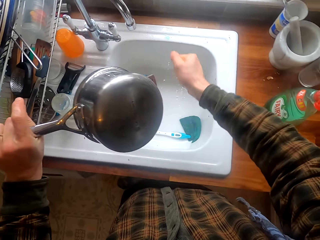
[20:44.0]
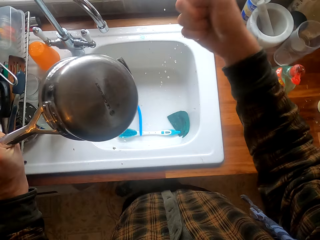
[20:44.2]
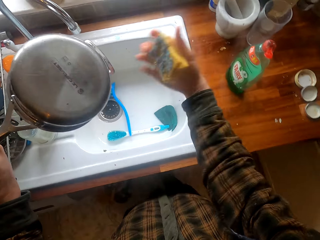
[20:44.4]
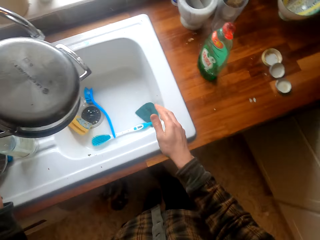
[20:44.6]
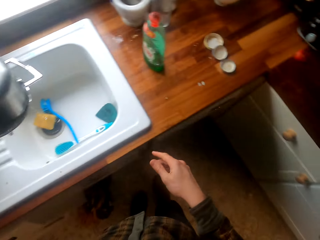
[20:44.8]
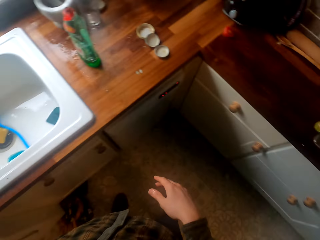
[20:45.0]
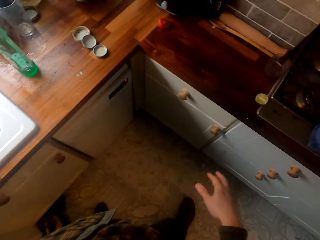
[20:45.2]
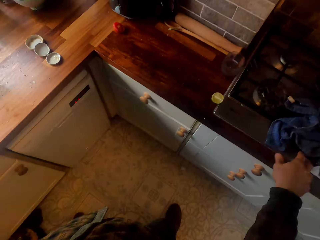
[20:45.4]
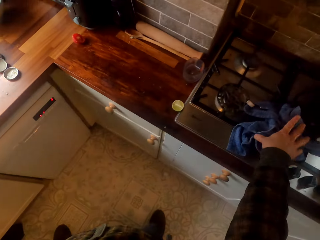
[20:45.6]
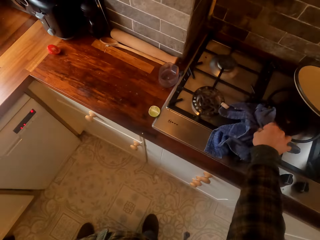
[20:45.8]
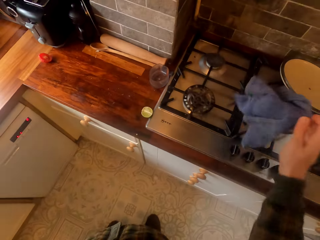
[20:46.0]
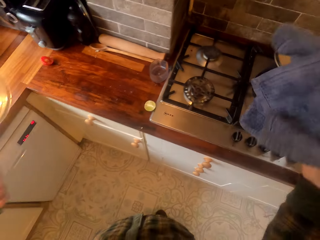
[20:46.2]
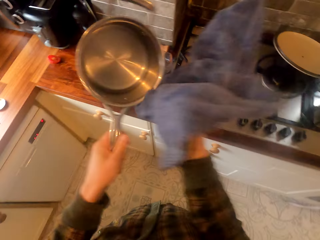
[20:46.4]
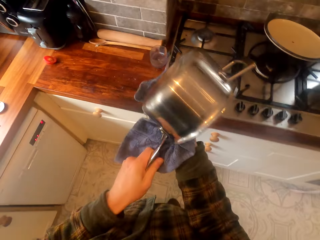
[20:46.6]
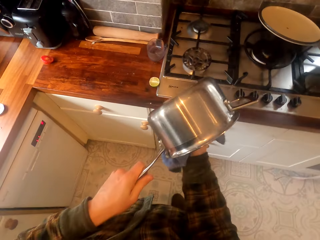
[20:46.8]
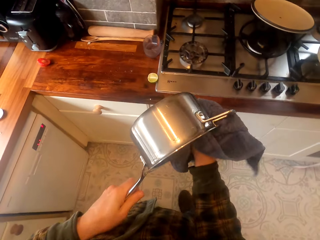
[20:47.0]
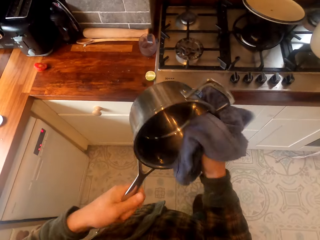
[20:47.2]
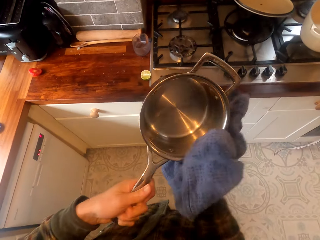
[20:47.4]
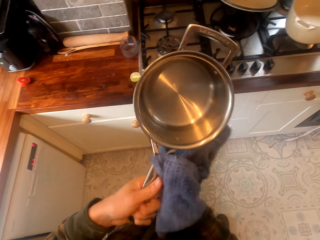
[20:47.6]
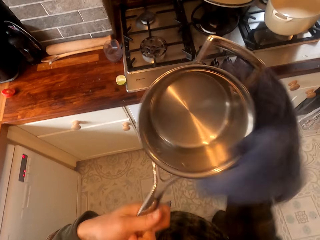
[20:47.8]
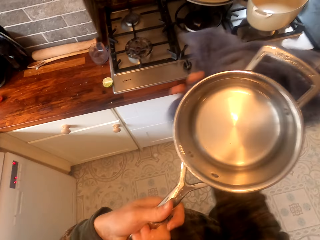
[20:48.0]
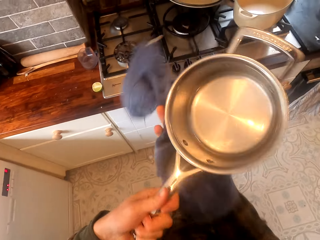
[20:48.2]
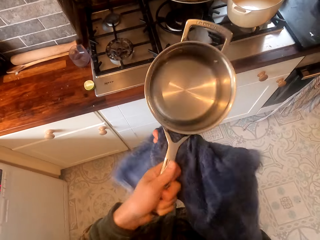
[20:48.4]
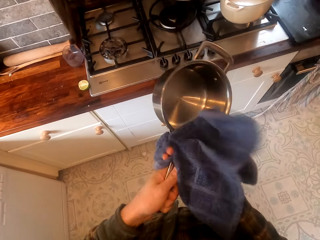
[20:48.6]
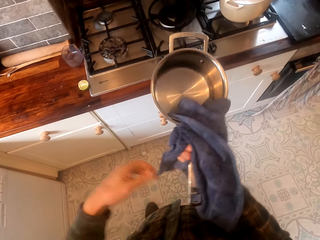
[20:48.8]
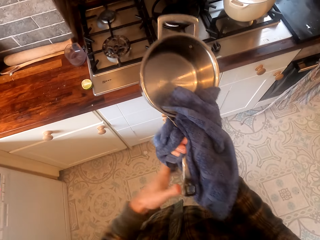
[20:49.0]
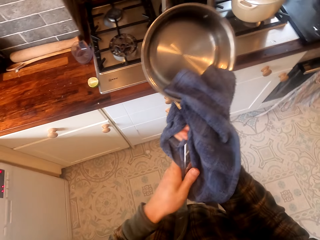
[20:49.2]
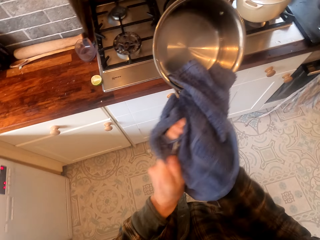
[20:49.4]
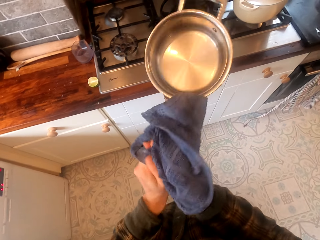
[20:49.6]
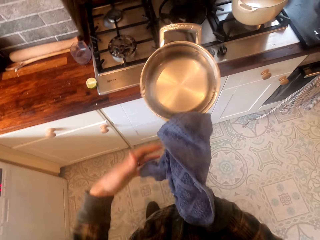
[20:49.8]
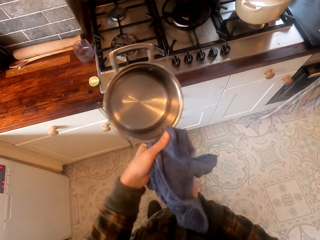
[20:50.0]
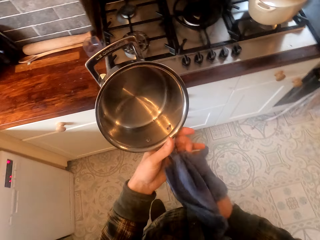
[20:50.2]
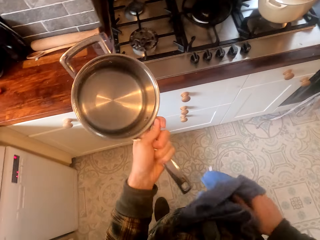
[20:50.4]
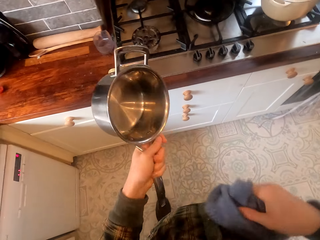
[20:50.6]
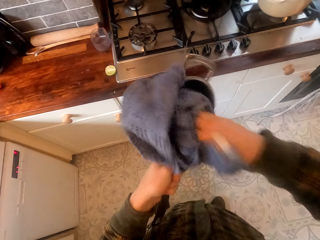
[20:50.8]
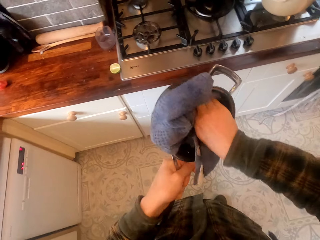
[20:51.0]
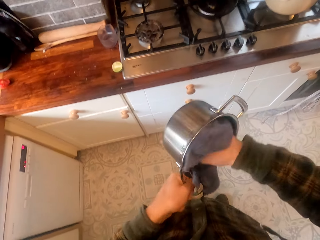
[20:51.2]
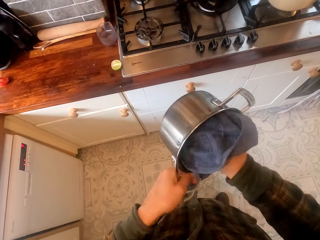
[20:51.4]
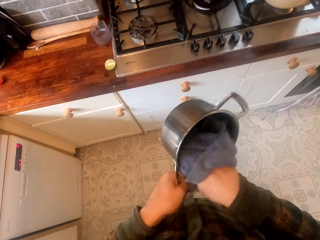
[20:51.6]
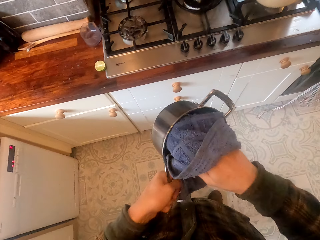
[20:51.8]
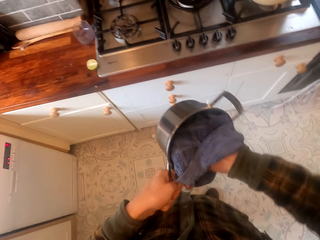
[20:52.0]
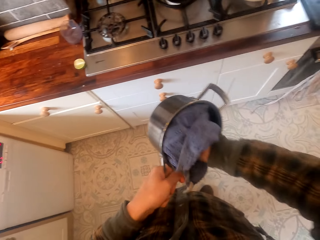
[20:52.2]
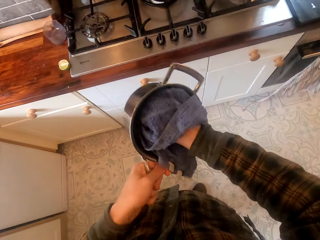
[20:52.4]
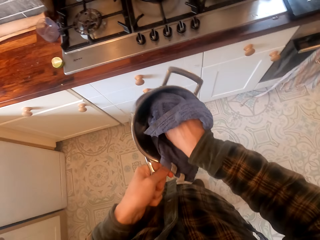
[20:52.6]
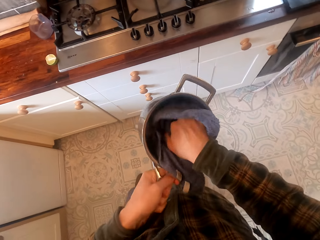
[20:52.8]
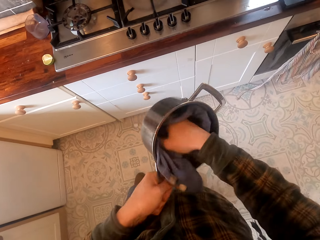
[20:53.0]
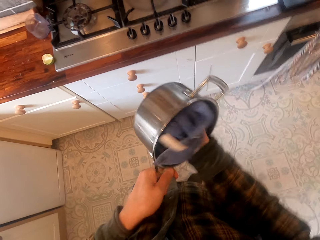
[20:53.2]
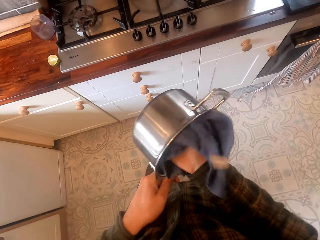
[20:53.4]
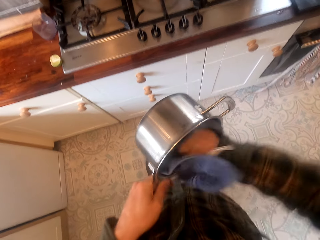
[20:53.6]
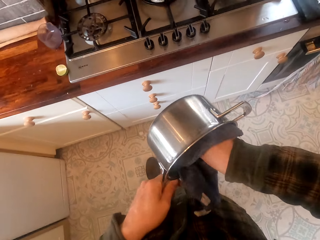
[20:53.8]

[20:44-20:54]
The camera wearer drops the washing sponge in the sink. They move in the house. They take a towel. They dry hands with the kitchen towel. They dry the cooking pan with the kitchen towel.

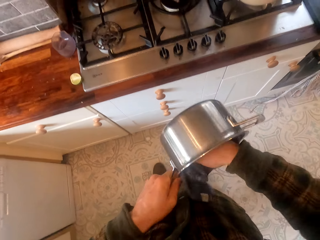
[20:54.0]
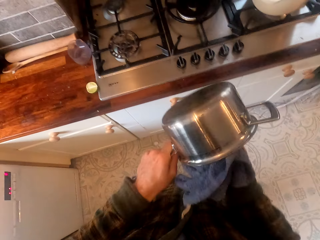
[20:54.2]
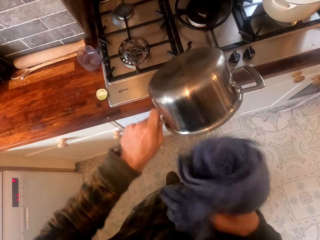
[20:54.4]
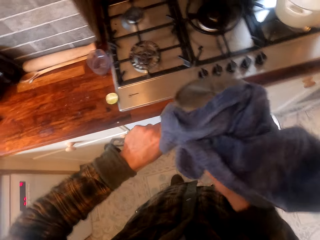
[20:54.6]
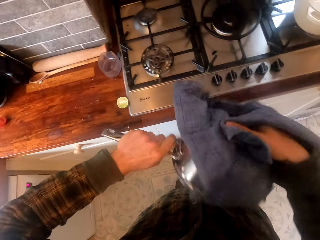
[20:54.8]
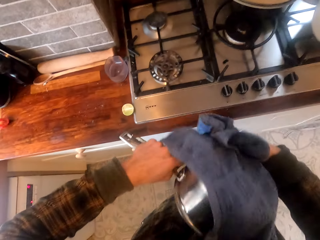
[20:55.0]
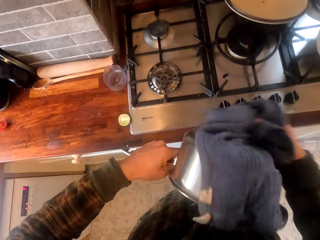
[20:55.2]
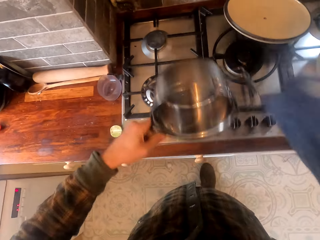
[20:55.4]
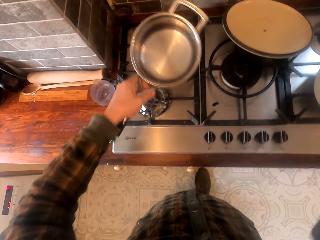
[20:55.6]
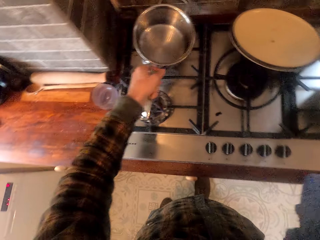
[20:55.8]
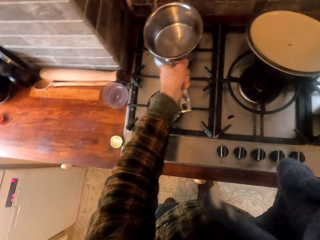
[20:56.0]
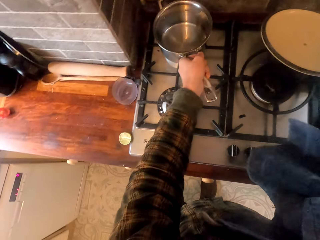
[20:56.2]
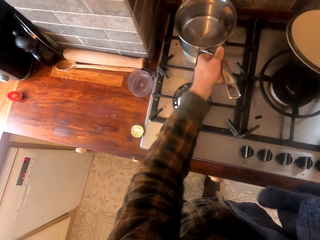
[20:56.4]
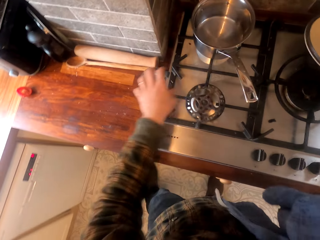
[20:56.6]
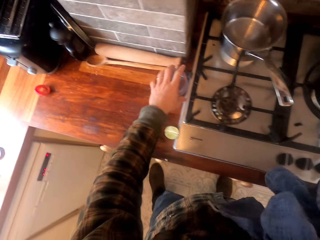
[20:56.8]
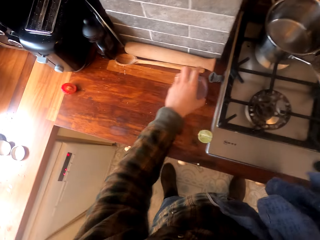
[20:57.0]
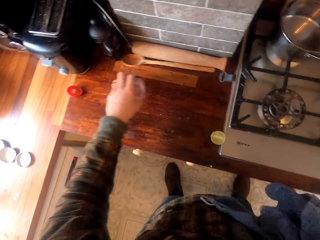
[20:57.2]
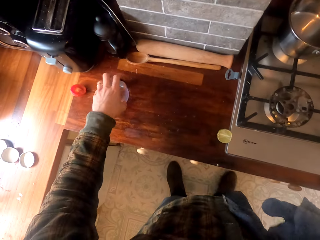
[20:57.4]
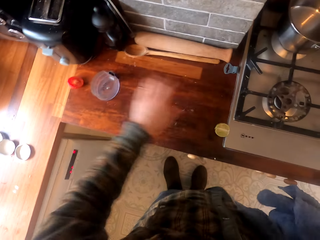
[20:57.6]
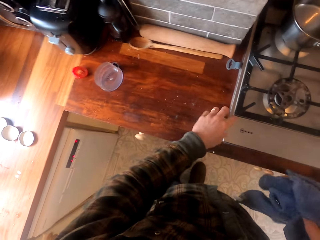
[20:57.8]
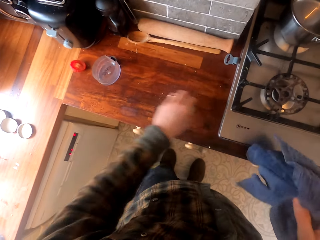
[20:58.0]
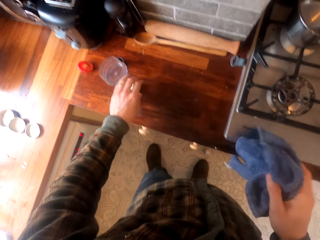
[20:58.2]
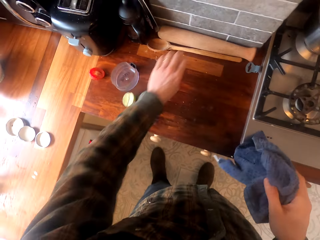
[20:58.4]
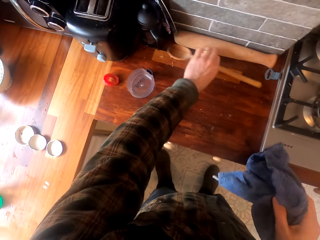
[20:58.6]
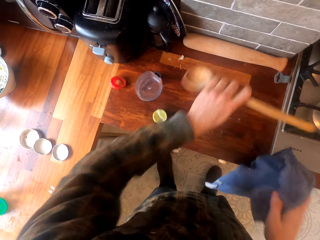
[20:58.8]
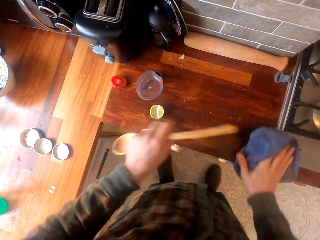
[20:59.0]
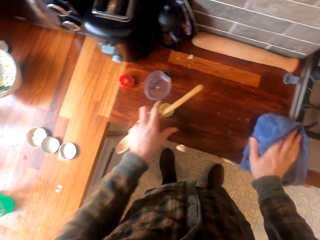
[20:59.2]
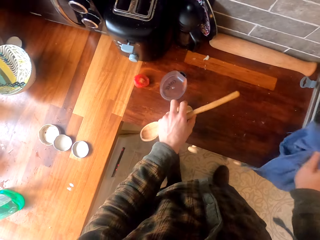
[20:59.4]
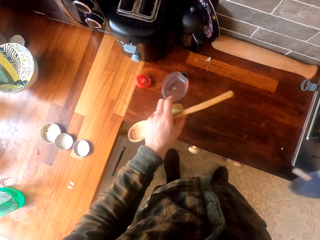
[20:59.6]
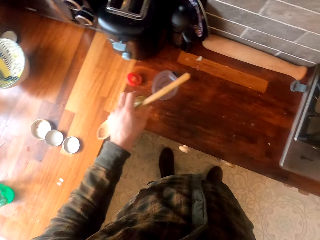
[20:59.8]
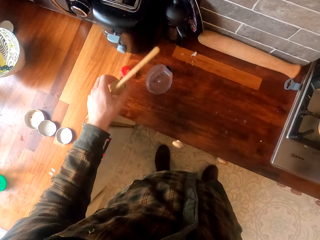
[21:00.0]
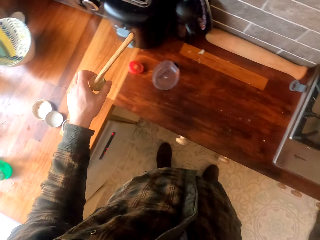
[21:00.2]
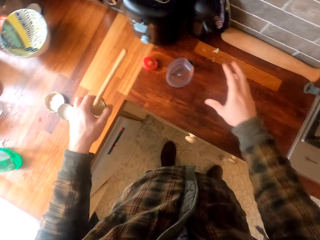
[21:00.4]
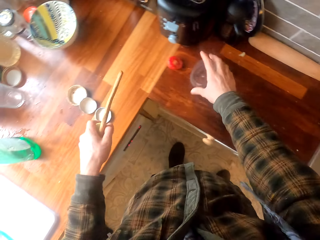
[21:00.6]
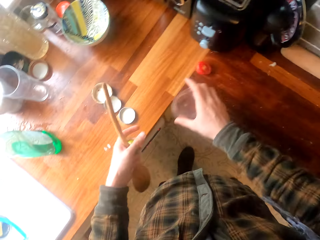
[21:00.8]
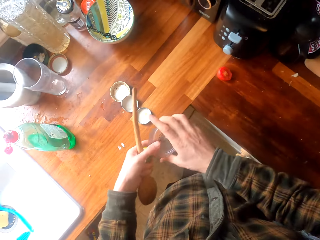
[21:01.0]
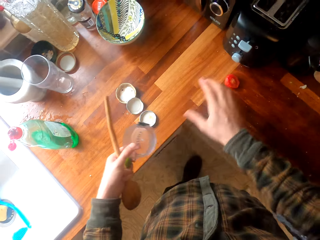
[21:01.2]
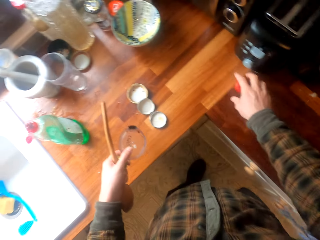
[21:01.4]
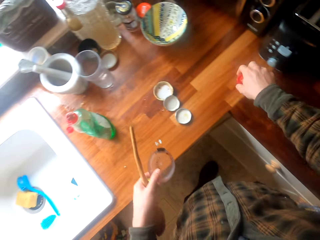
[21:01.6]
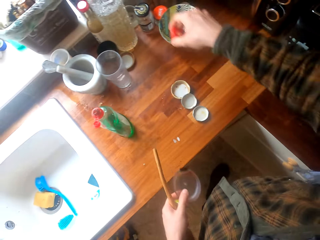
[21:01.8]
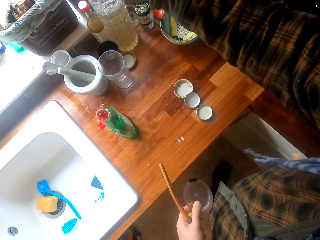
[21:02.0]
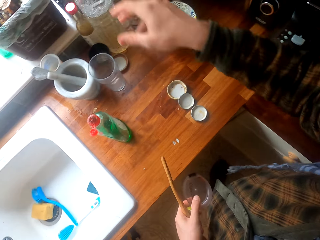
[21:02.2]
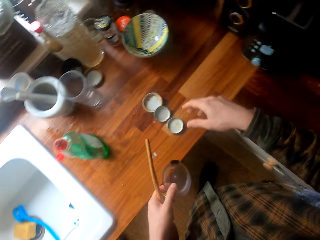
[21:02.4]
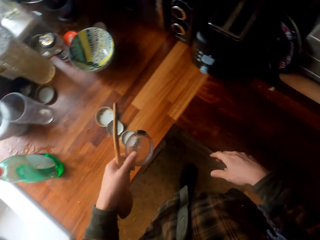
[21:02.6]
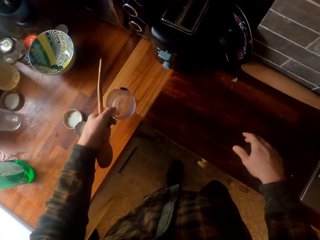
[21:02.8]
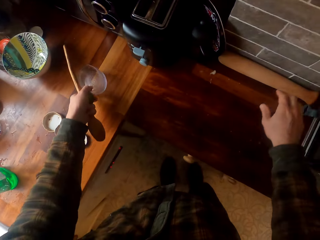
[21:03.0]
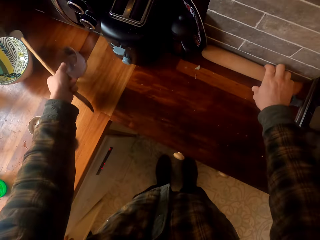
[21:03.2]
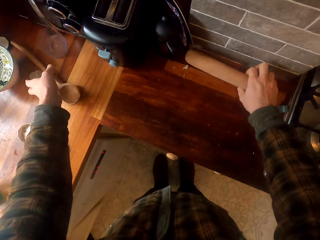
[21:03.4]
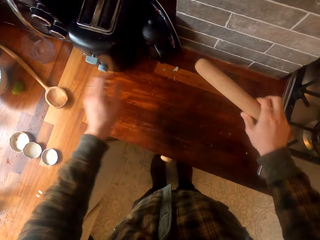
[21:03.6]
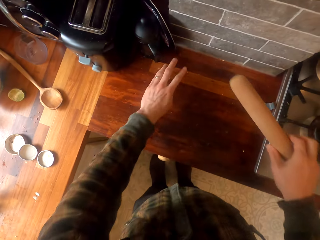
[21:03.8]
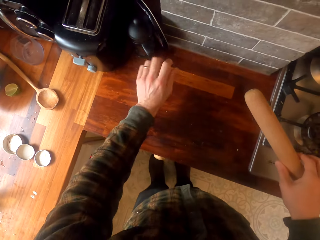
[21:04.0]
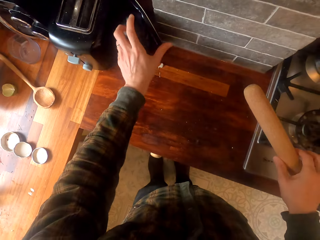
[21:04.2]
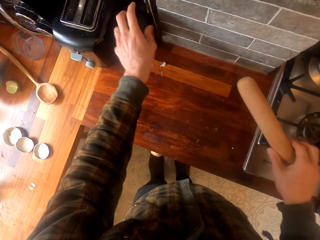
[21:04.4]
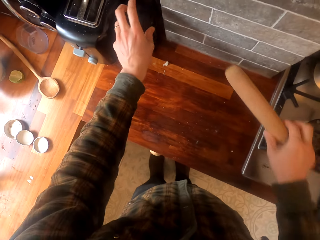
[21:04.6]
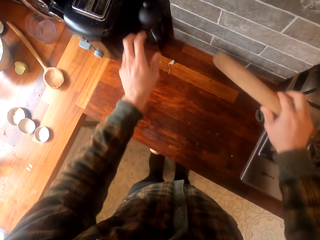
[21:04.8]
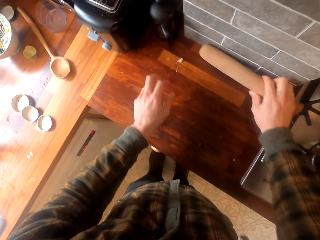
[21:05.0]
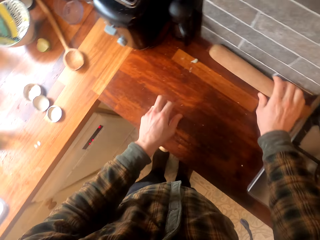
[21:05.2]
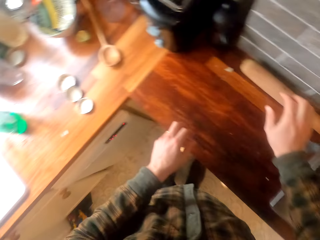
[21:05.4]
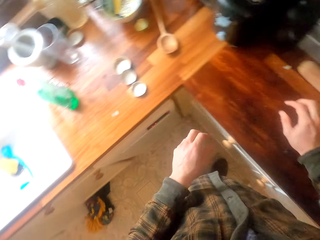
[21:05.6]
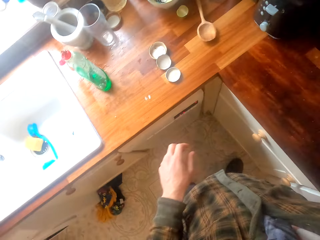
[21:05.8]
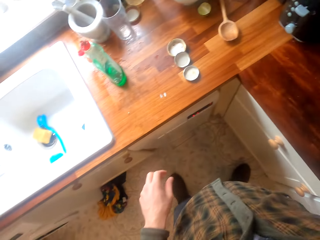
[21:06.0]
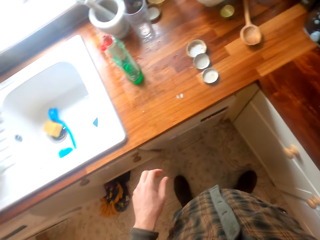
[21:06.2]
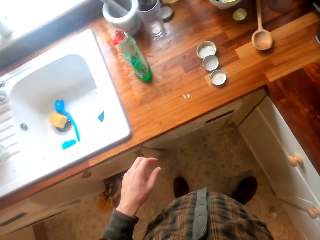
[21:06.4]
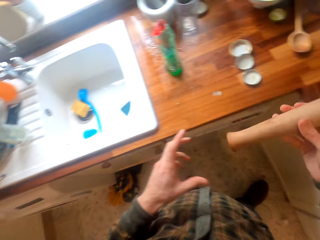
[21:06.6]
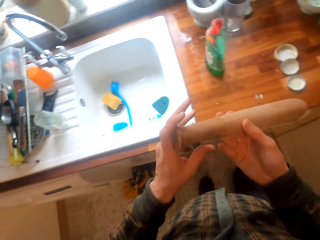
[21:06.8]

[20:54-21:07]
The camera wearer puts the cooking pan on the cooking gas. They move a container on the surface. They move something on the surface. They take a cooking stick. They pick something. They clean the house with the towel. They pick the container. They take something. They throw something. They put the container on the surface. They take a pestle. They put the pestle on the surface. They move in the house.
